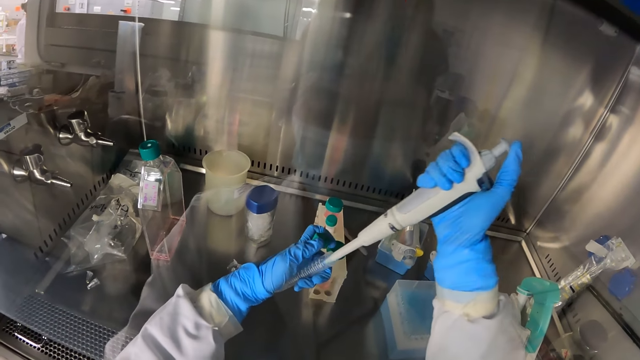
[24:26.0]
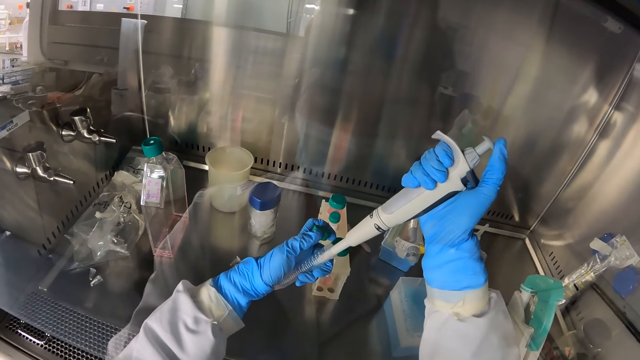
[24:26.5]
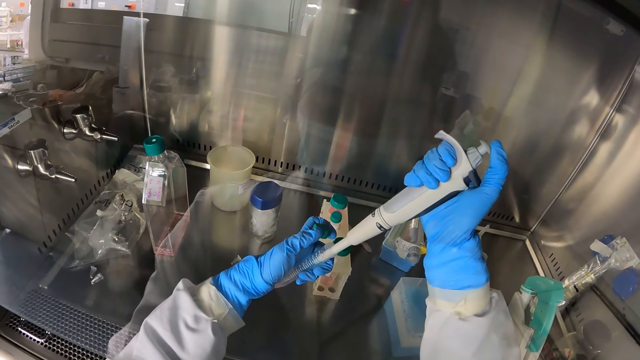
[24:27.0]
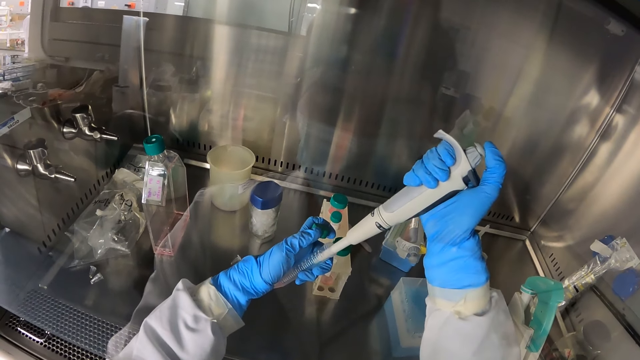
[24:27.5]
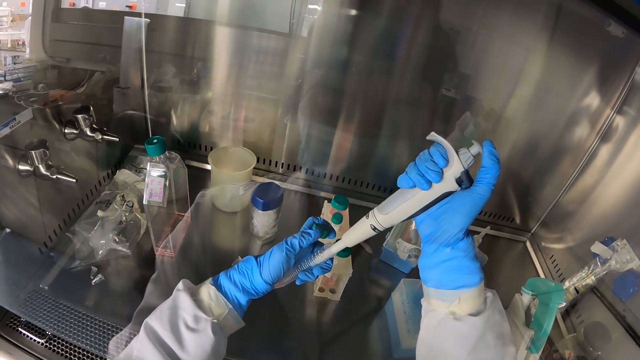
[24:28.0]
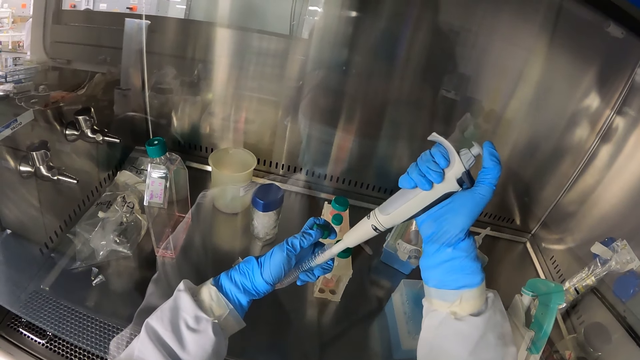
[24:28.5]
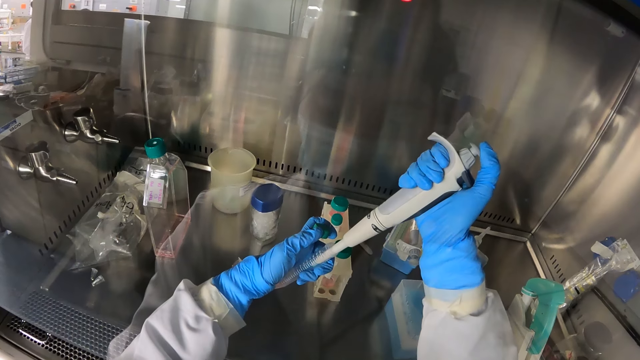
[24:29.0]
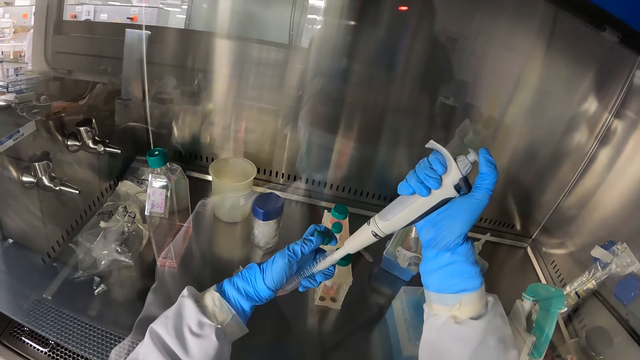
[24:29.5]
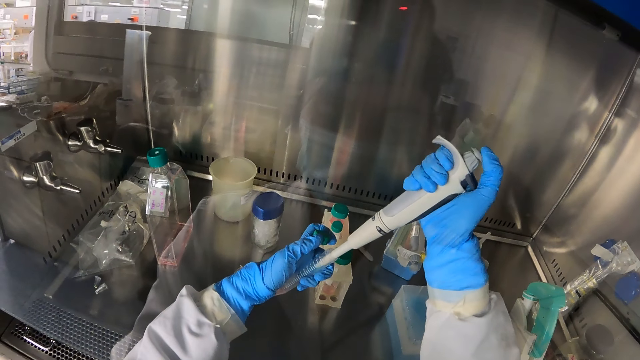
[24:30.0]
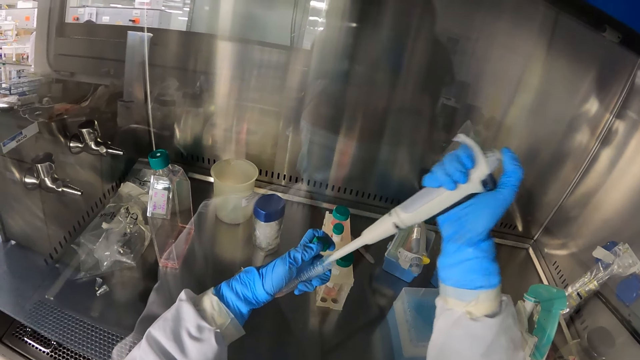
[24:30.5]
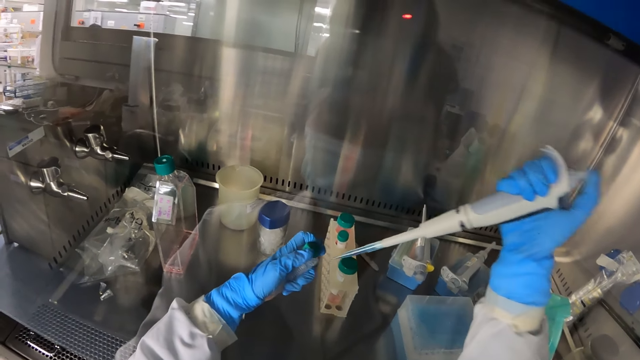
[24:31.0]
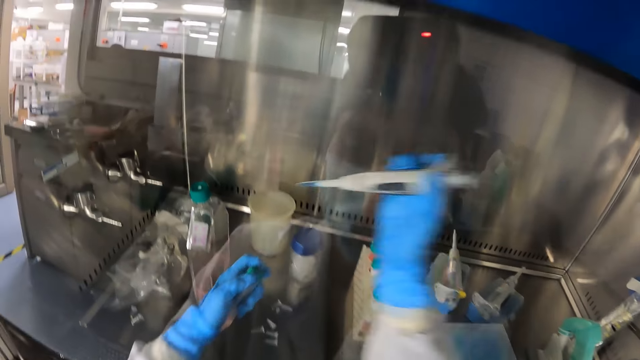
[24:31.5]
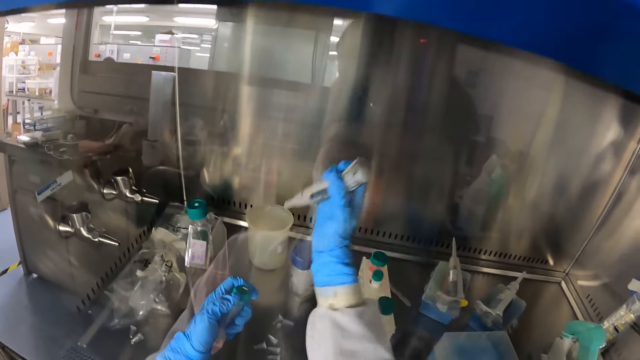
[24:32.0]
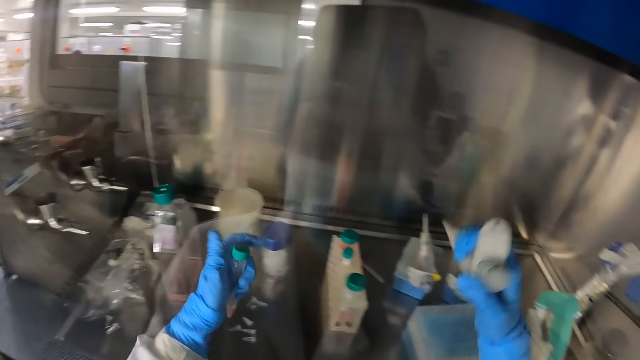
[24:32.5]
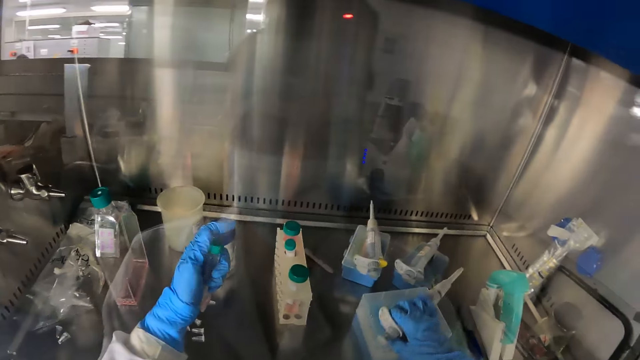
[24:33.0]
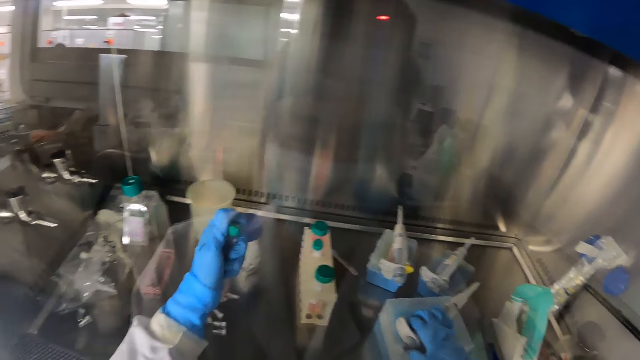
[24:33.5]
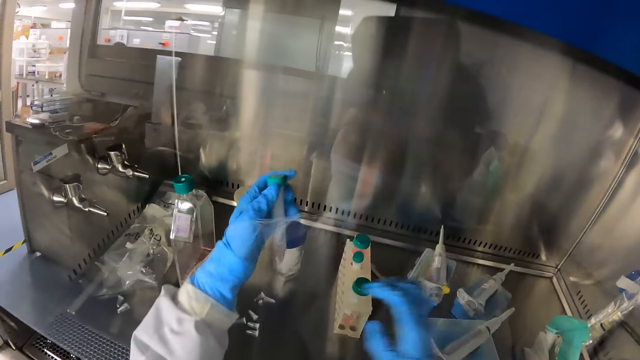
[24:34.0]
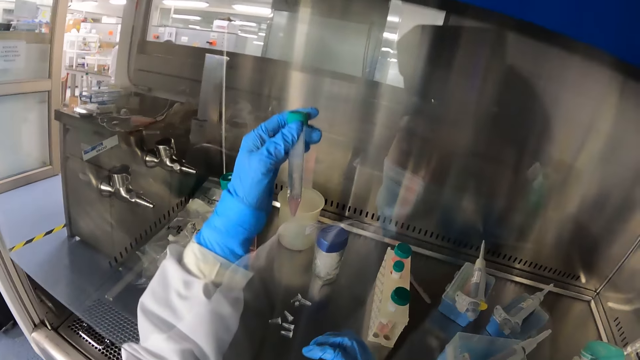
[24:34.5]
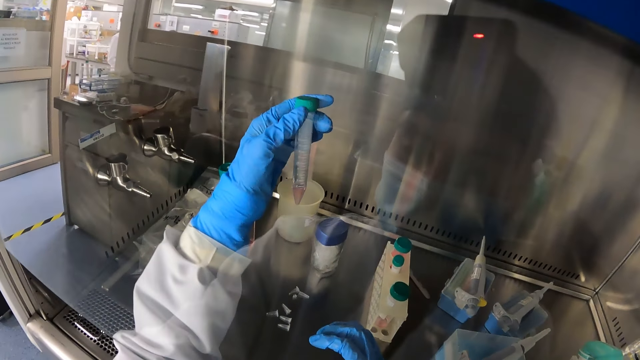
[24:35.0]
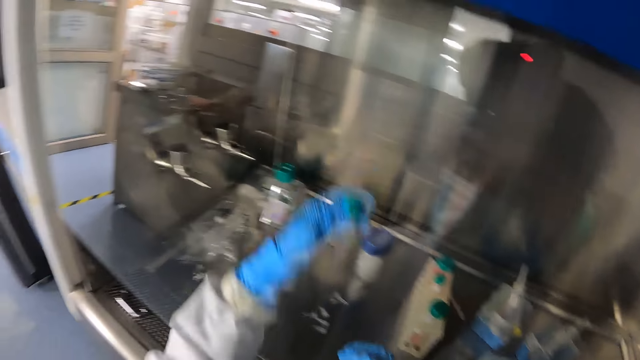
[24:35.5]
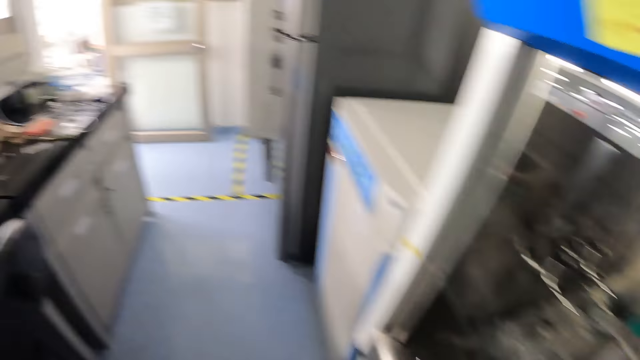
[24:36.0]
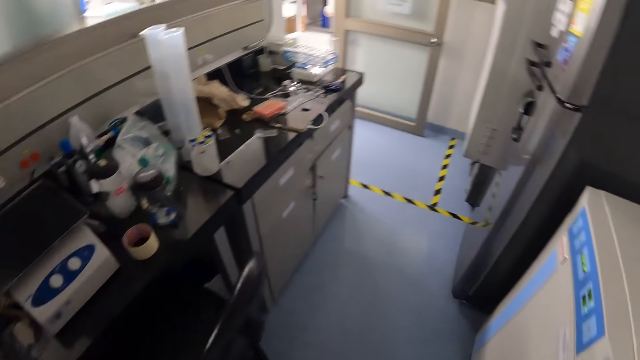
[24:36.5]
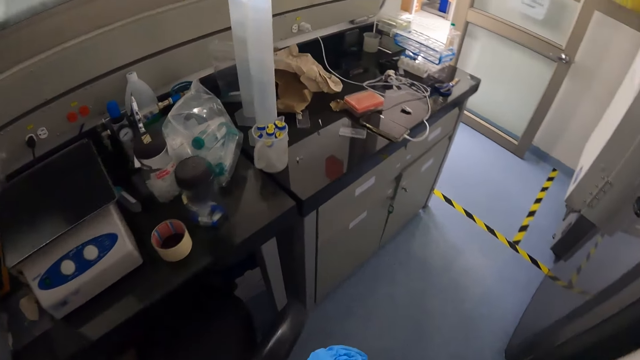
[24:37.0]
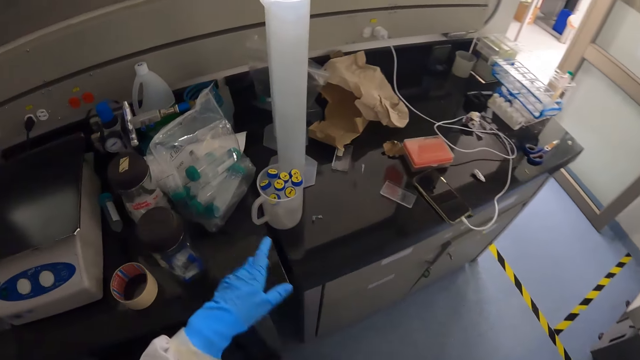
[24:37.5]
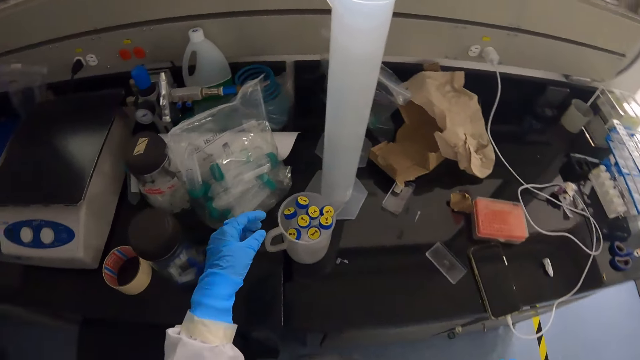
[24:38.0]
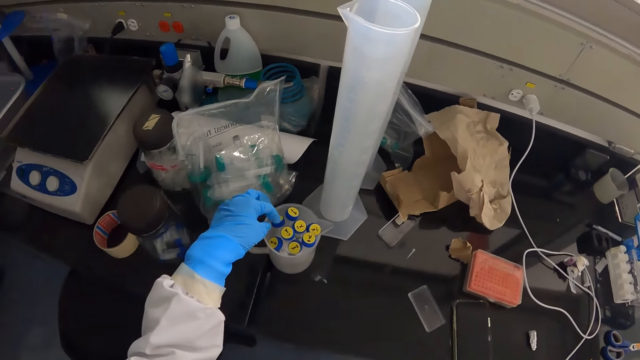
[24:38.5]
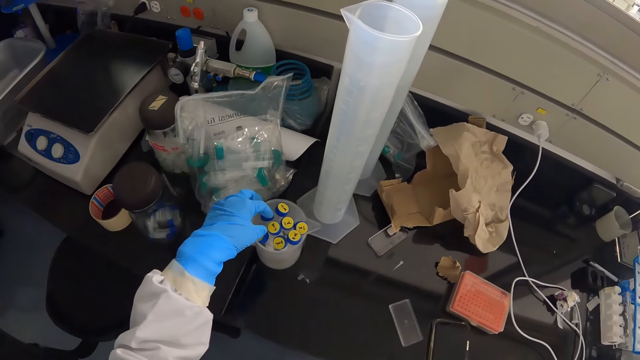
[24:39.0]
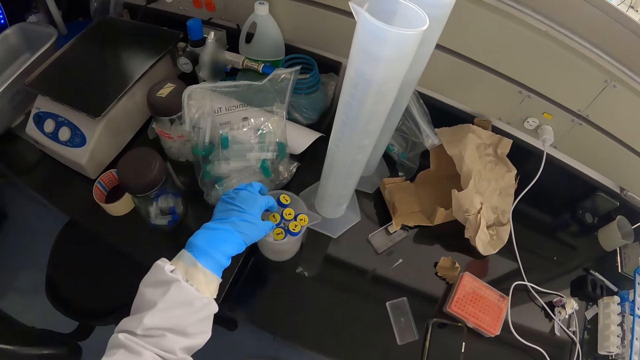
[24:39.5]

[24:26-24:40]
The camera wearer puts something in a test tube. He removes the micro pipette from the test tube with his right hand. He stretches the micro pipette towards a beaker with his right hand. He places the micro pipette on the plastic box with his right hand. He closes the lid of the test tube with his left hand. He moves around.

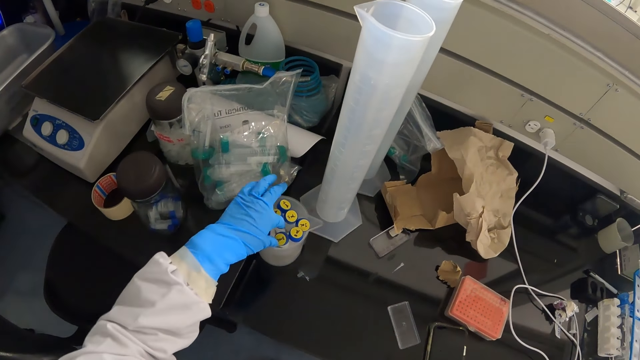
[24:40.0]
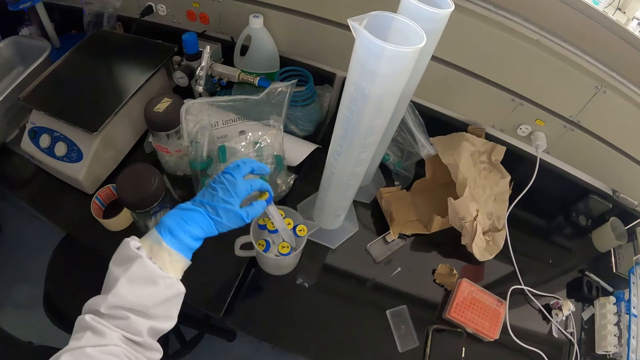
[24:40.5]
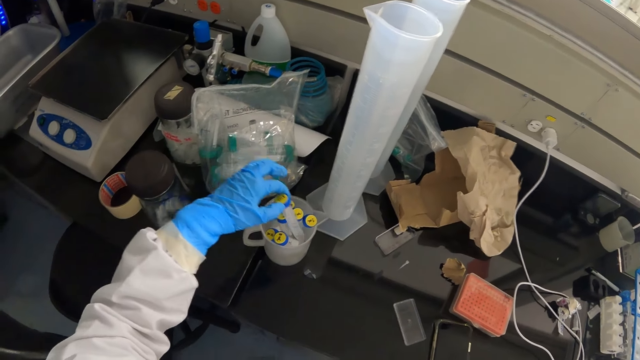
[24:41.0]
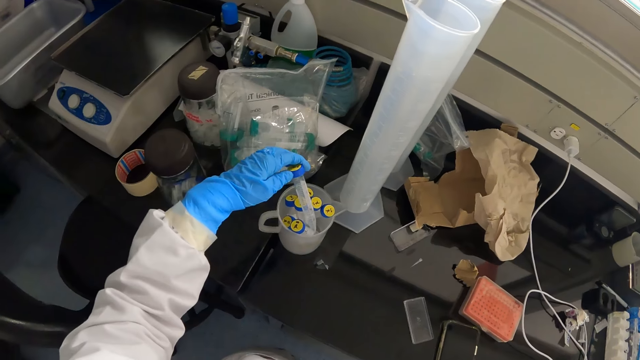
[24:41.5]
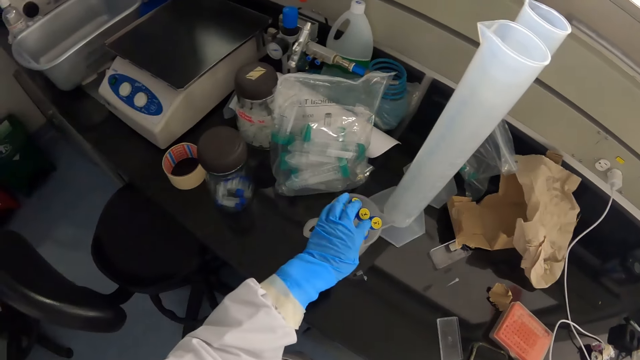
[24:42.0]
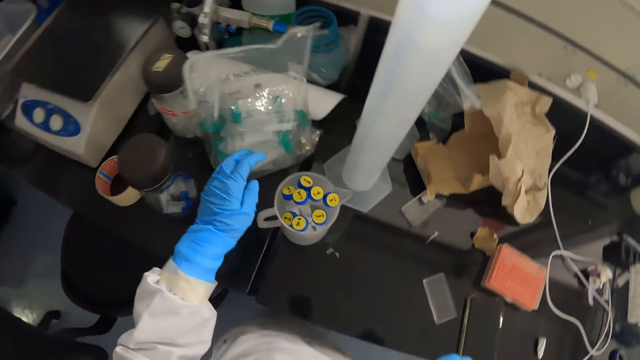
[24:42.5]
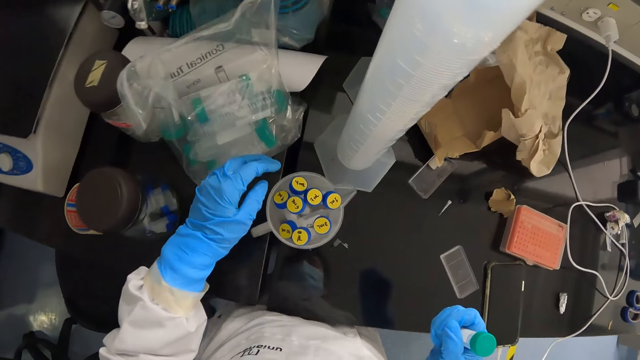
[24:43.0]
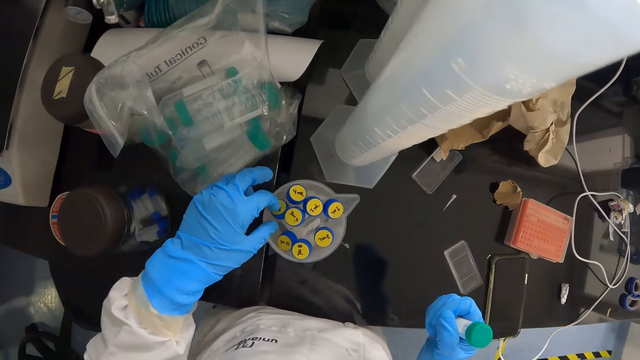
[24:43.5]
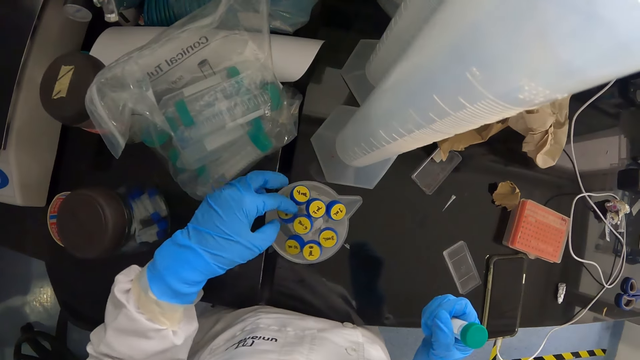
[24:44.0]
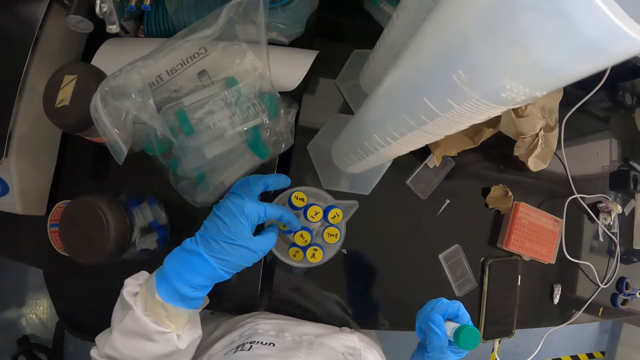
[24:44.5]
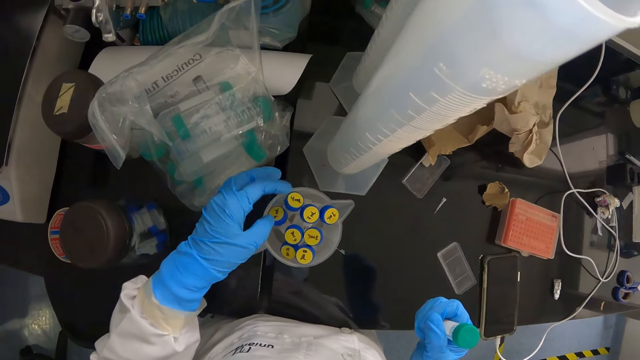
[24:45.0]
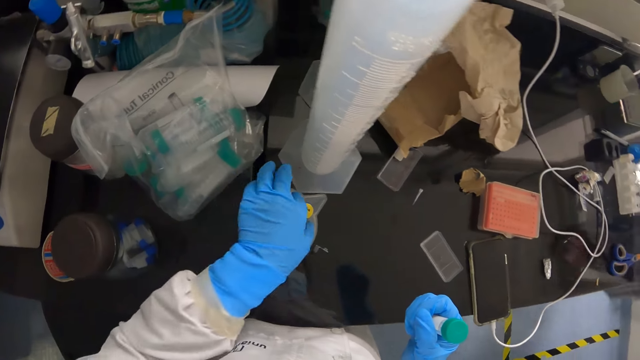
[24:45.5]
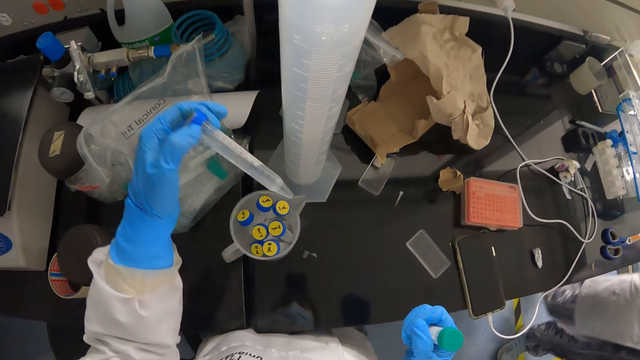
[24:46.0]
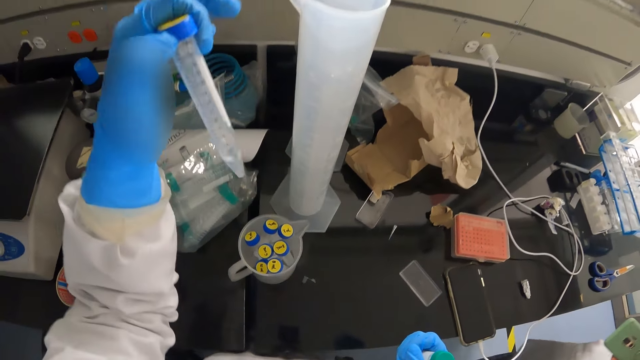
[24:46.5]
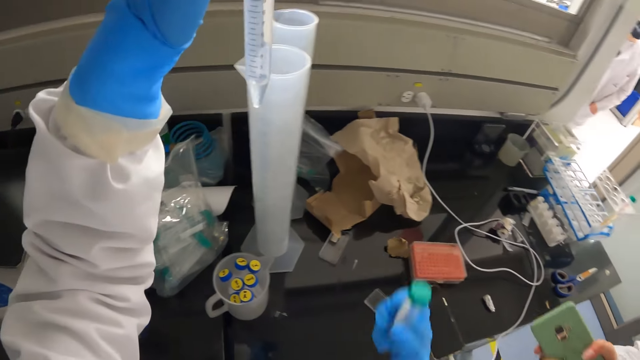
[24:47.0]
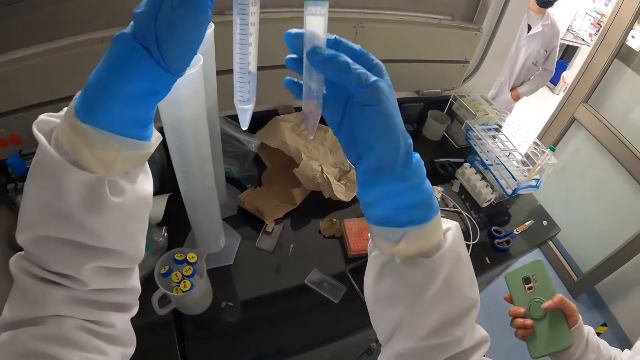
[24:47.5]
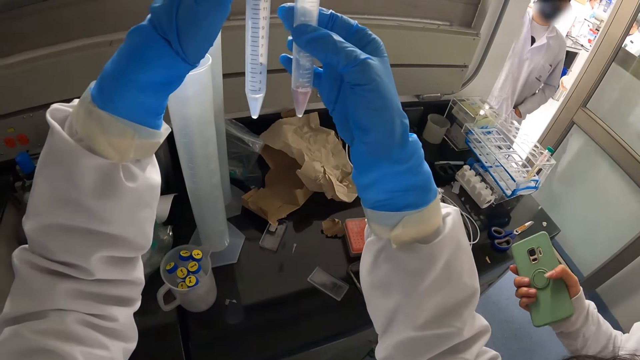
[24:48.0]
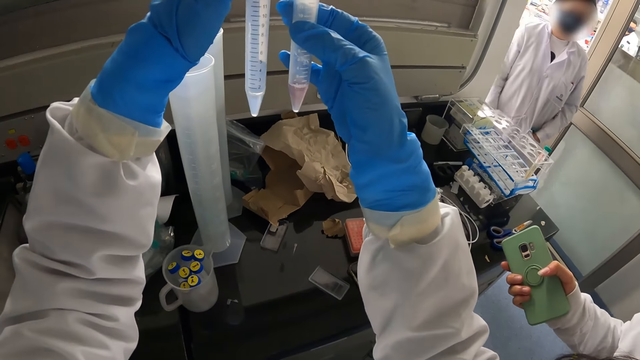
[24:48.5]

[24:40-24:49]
The camera wearer picks a test tube from a plastic cup with his left hand. He places the test tube back in the plastic cup with his left hand. He looks at the test tubes. He picks a test tube from the plastic cup with his left hand. A woman walks in. The woman moves around. The camera wearer compares the test tube in his left hand with the one in his right hand.
